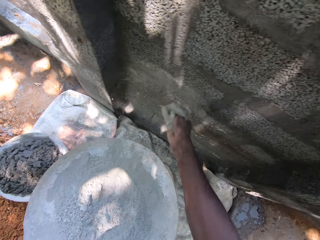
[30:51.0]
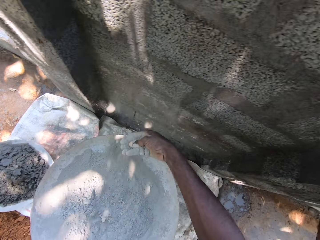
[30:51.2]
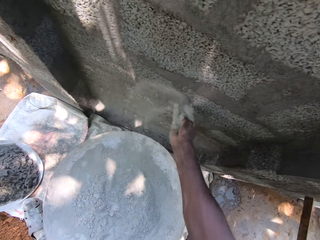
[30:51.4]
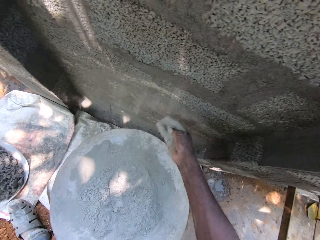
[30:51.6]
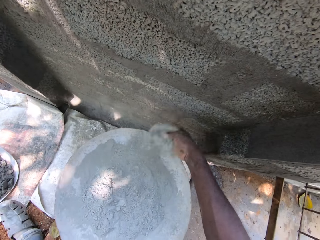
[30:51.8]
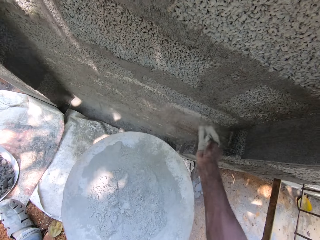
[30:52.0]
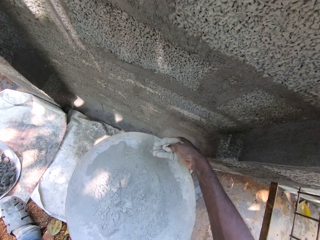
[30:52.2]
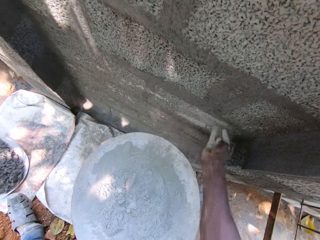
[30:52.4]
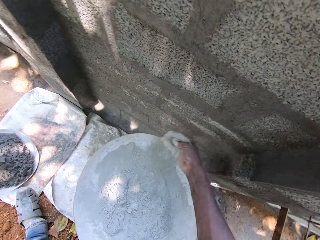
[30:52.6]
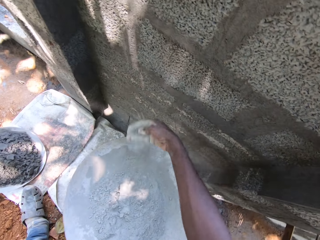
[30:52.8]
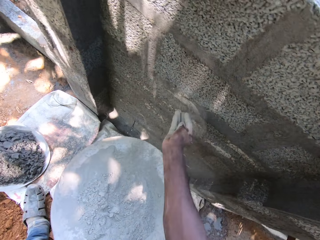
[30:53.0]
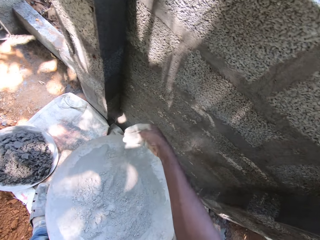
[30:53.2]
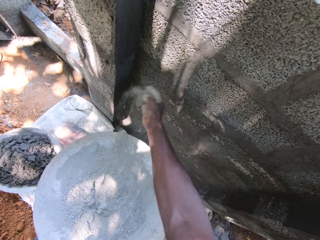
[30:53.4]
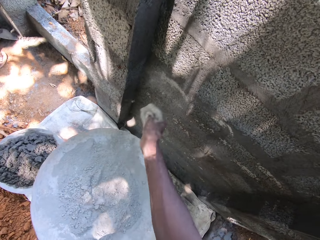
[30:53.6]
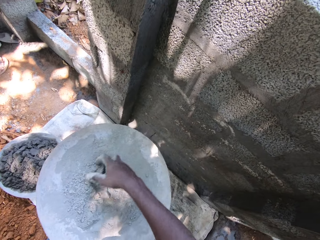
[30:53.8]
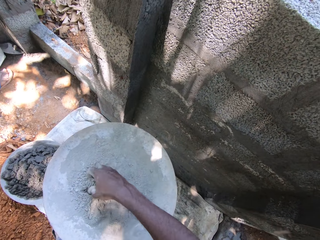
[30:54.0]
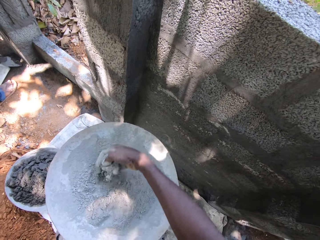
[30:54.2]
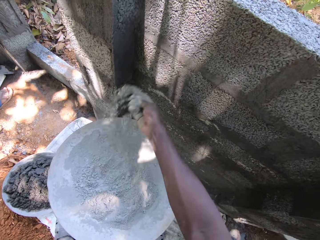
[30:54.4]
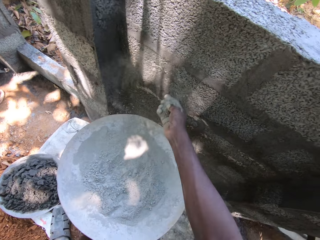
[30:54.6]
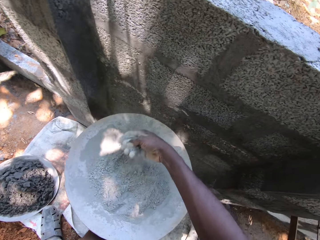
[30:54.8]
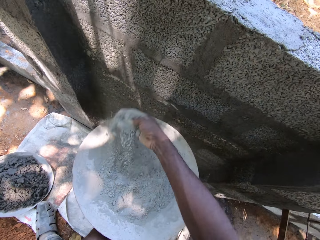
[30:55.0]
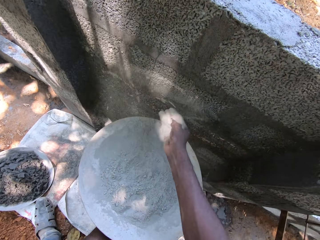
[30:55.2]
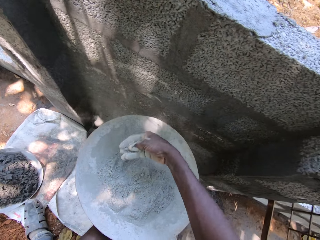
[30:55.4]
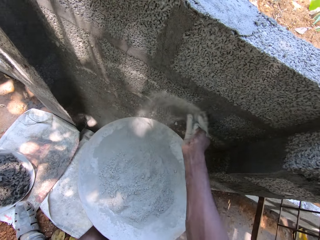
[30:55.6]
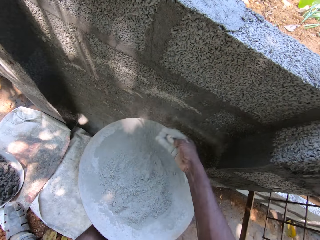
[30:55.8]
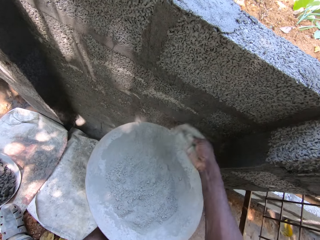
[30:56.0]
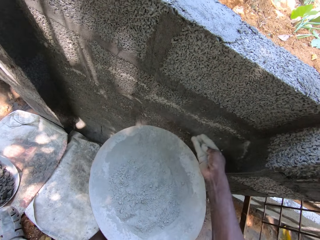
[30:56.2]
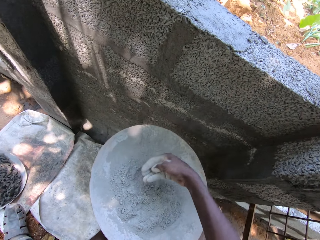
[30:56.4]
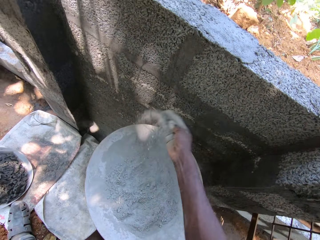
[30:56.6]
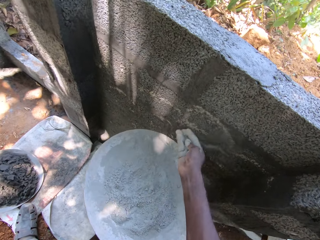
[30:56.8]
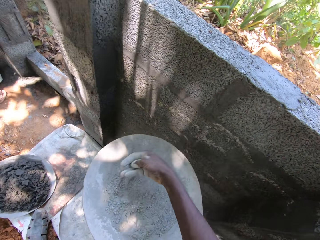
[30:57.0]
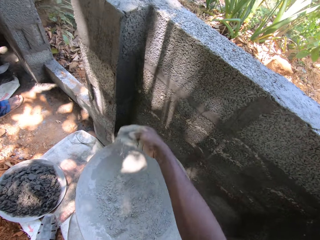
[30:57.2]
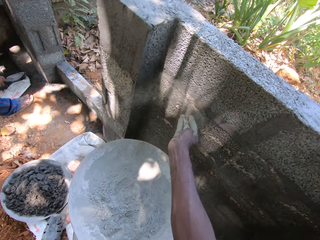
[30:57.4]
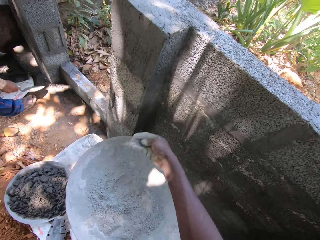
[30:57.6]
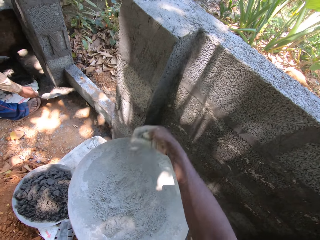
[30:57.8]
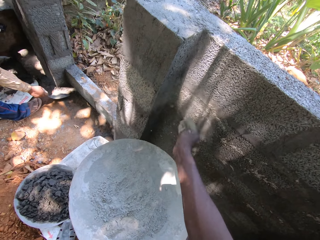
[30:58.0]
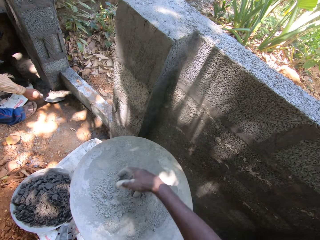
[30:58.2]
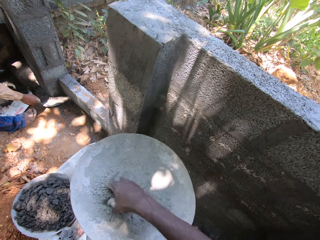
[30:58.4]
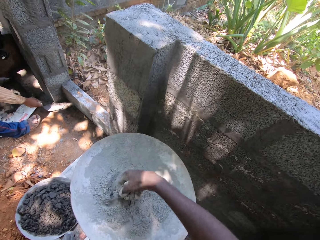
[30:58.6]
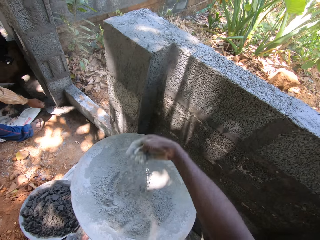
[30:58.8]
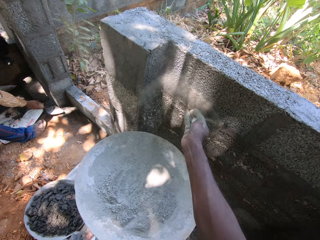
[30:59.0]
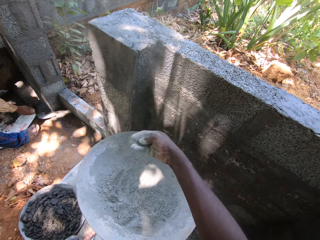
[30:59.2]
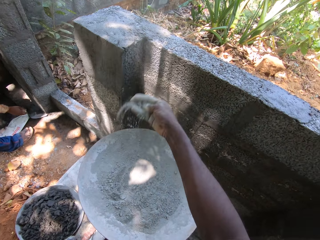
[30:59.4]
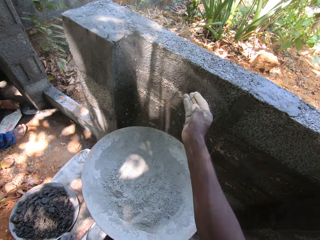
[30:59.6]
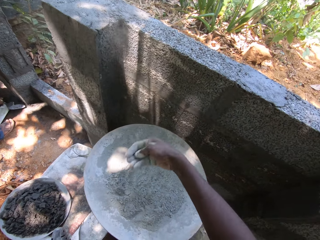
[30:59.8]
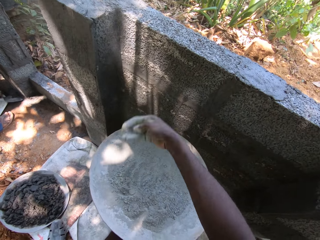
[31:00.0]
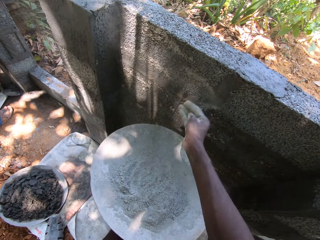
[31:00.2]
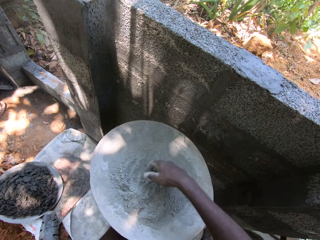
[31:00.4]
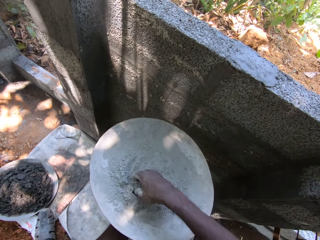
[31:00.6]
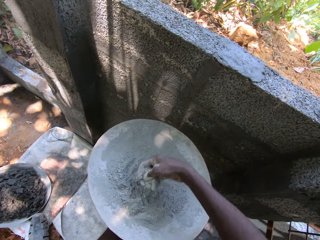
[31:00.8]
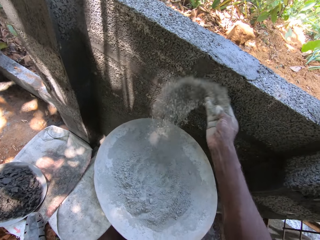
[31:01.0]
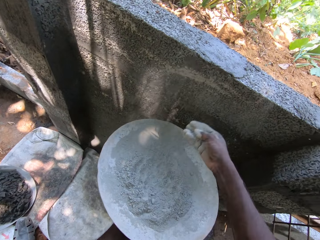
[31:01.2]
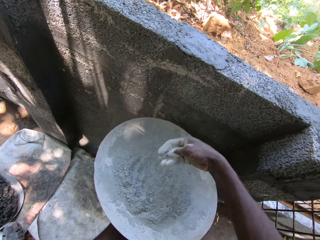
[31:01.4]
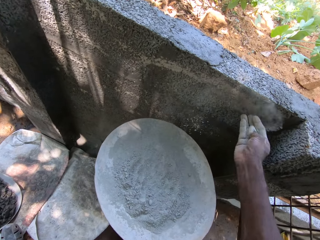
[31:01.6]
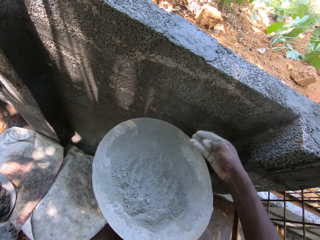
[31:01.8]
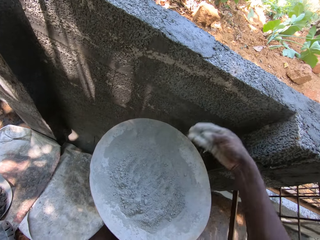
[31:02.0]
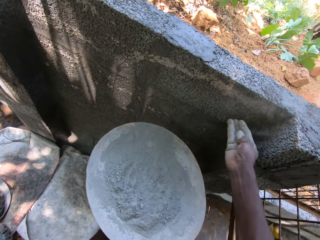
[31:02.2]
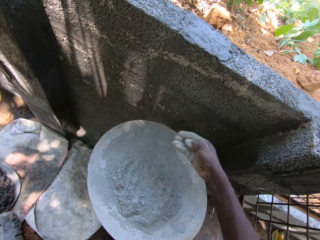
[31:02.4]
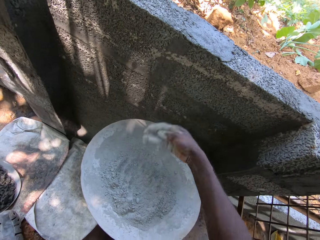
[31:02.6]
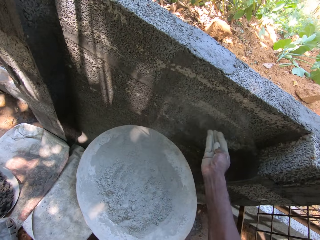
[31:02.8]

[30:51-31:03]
The man smoothens the wall with the trowel in his right hand.

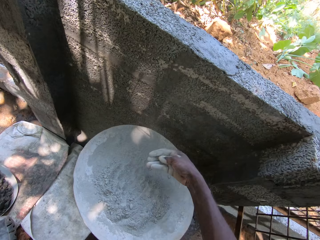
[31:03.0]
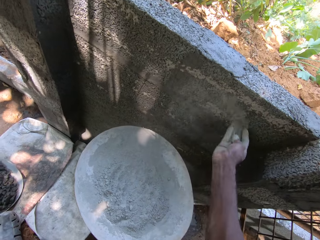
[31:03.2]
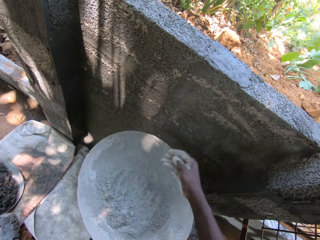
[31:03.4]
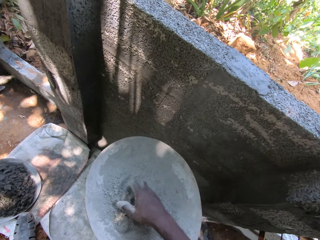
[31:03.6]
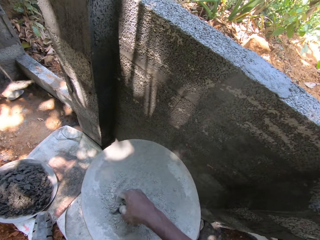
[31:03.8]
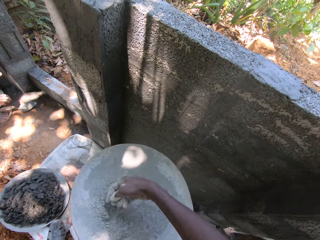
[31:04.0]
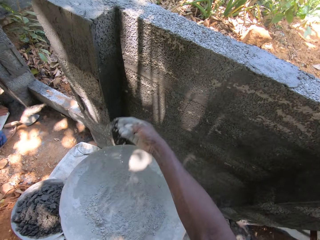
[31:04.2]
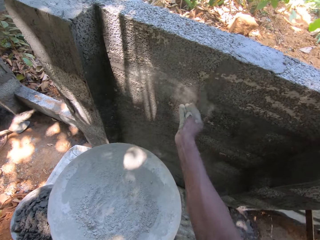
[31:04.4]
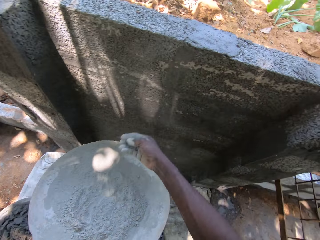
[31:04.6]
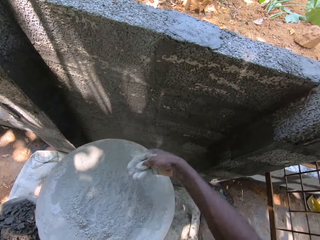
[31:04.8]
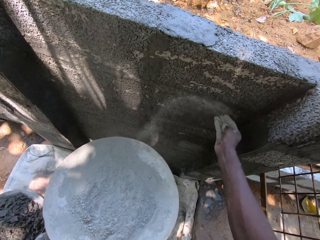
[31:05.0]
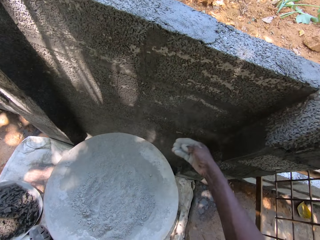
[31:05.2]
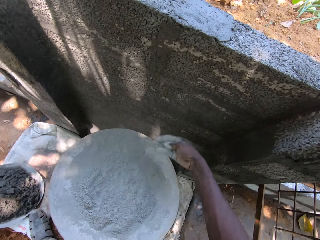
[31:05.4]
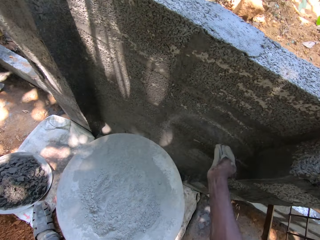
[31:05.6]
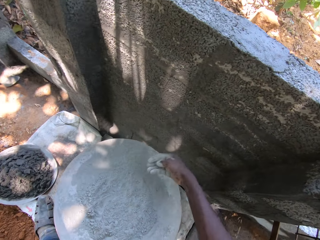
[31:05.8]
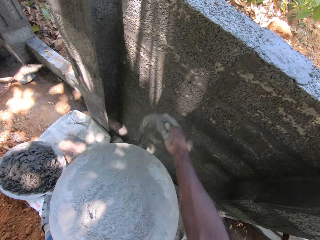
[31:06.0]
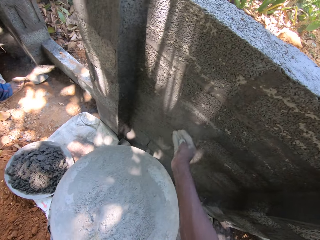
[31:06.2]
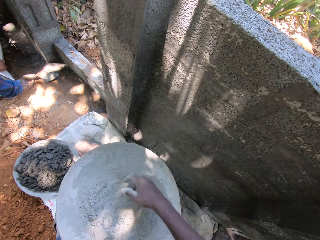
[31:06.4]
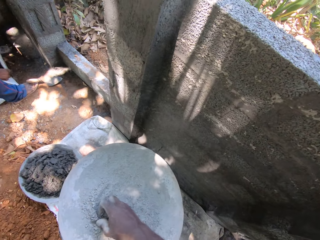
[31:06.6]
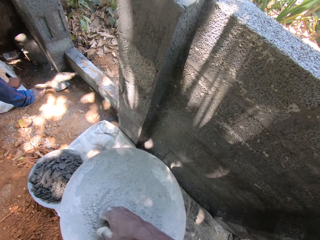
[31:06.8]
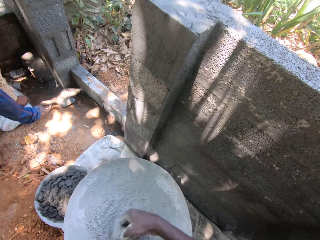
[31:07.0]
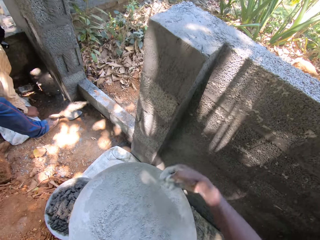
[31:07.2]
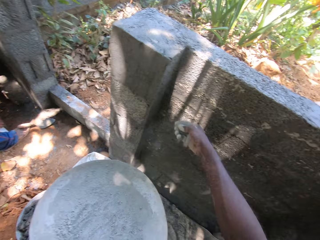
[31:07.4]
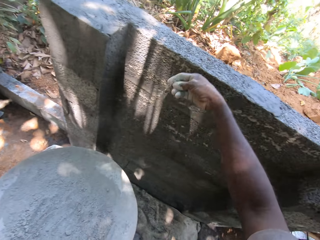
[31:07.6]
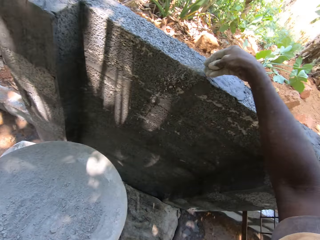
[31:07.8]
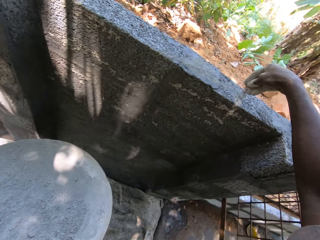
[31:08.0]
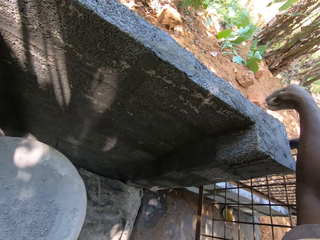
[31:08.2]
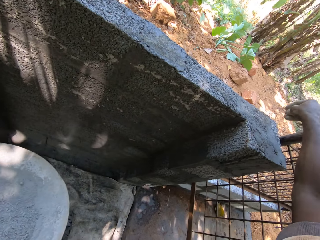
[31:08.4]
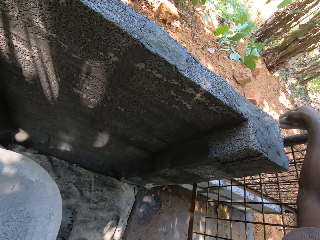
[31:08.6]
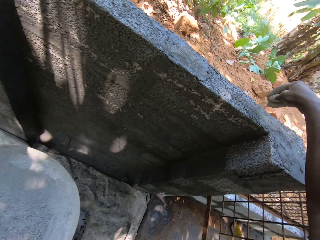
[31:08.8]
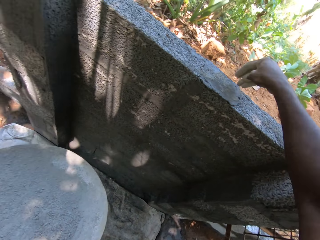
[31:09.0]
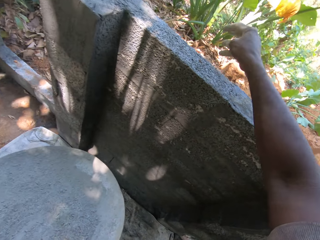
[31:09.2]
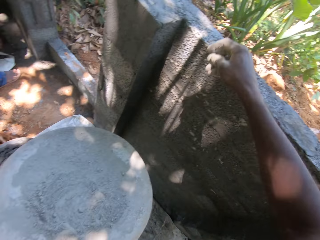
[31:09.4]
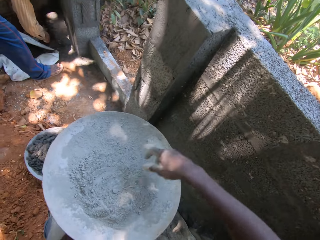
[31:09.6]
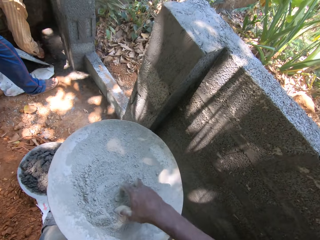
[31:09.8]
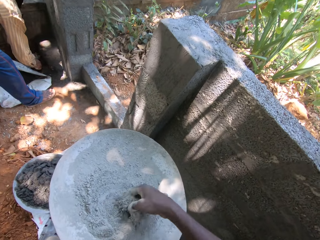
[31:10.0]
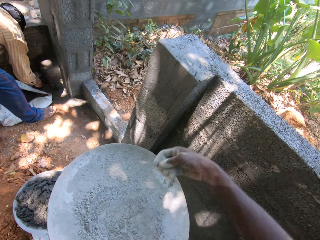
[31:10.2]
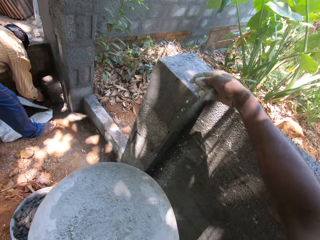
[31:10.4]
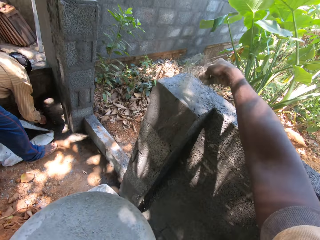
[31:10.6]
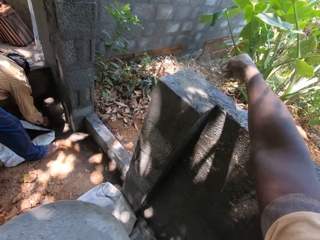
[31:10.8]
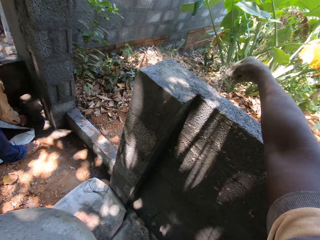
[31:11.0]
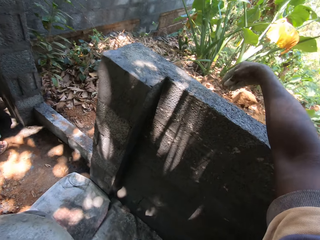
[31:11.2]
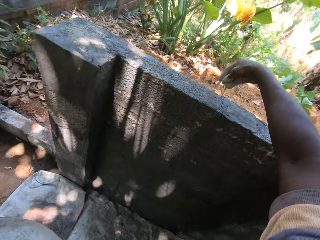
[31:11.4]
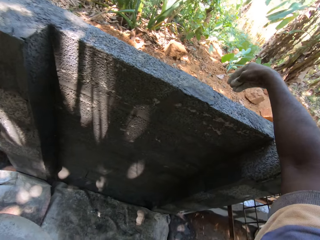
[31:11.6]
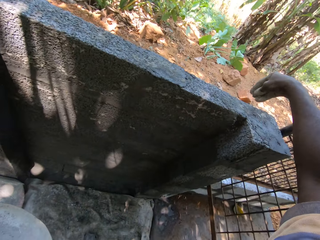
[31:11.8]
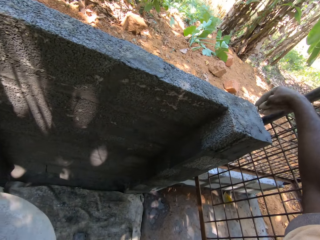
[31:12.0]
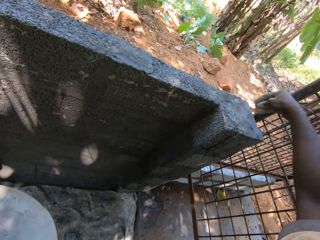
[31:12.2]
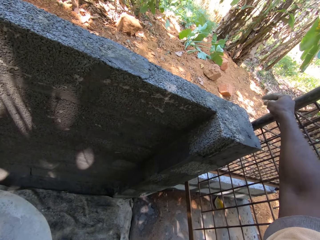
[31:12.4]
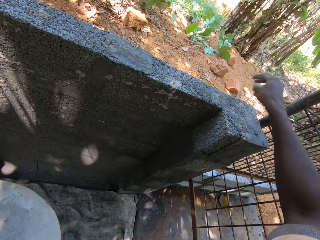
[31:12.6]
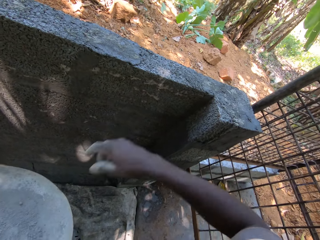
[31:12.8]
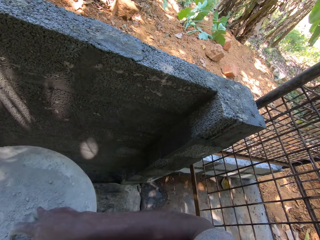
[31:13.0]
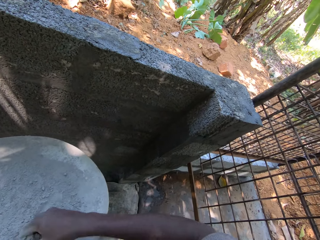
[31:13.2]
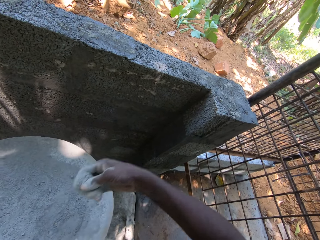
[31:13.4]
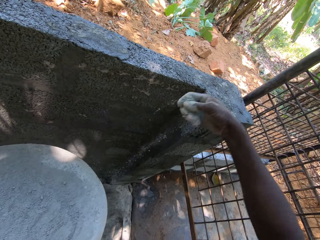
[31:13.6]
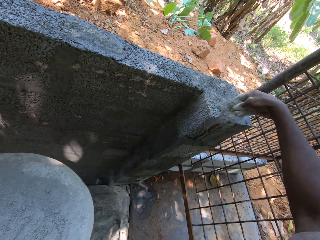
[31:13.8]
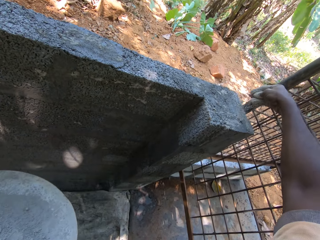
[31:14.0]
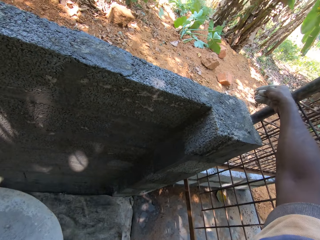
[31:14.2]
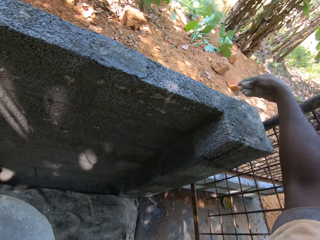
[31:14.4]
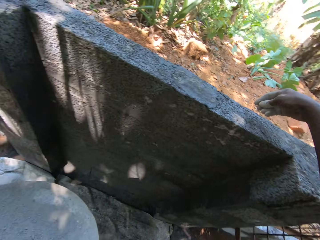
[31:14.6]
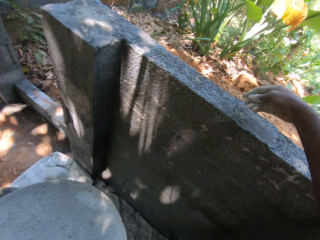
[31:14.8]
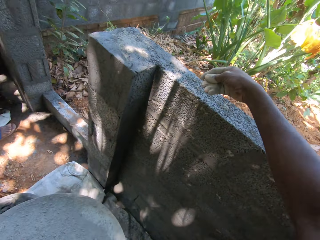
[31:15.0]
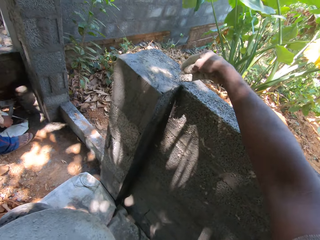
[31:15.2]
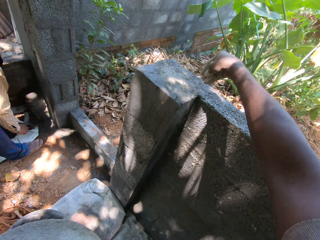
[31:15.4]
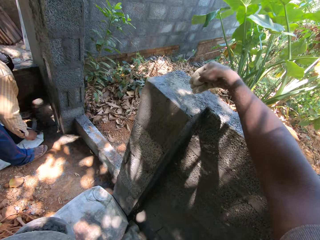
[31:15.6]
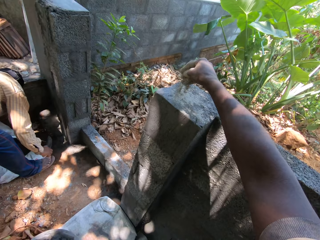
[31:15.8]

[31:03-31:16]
The man interacts with the camera wearer.
